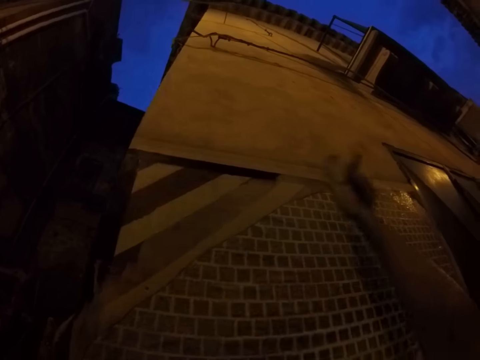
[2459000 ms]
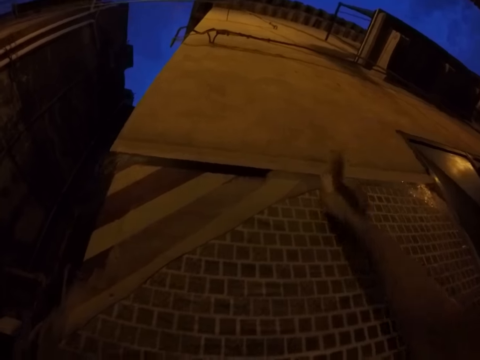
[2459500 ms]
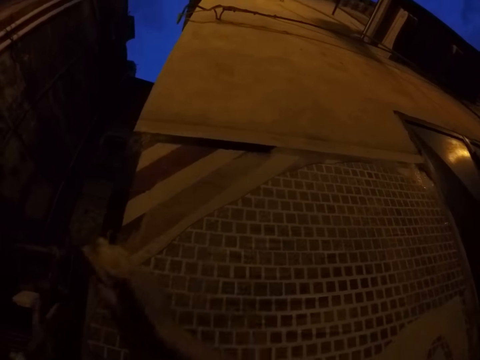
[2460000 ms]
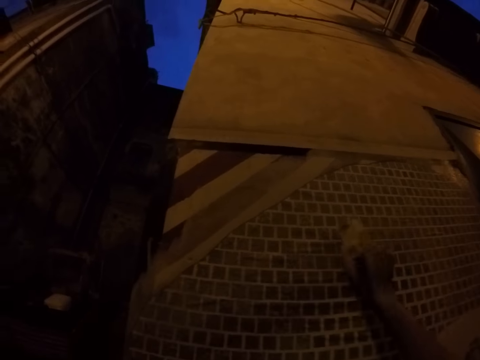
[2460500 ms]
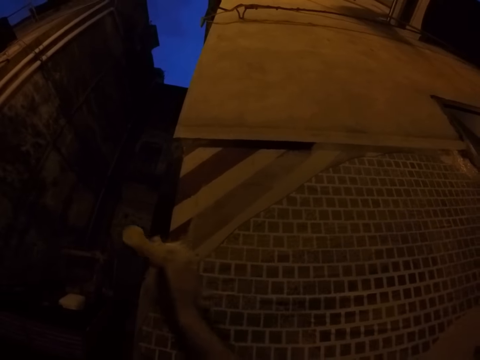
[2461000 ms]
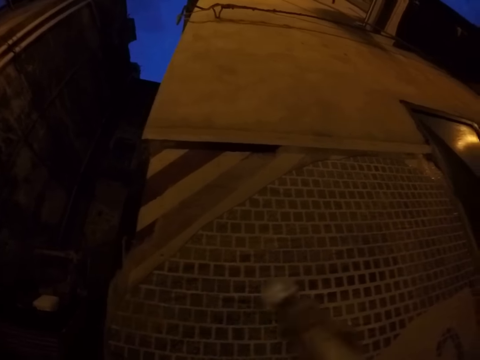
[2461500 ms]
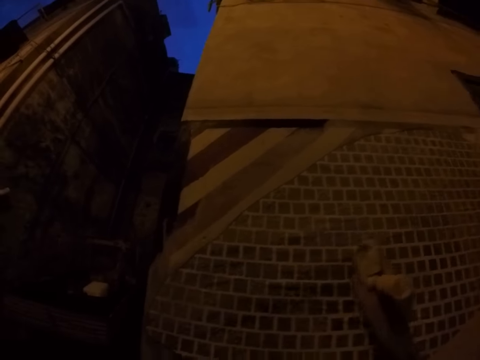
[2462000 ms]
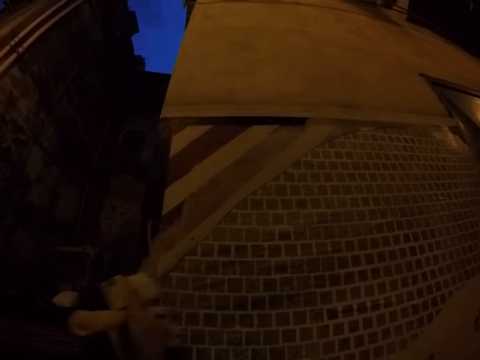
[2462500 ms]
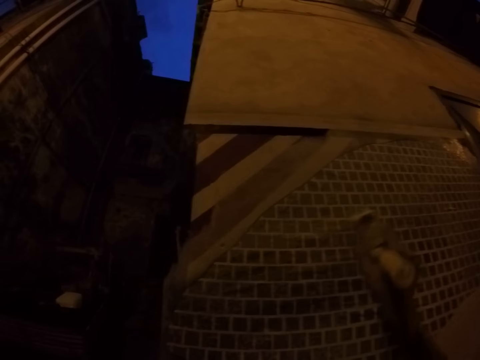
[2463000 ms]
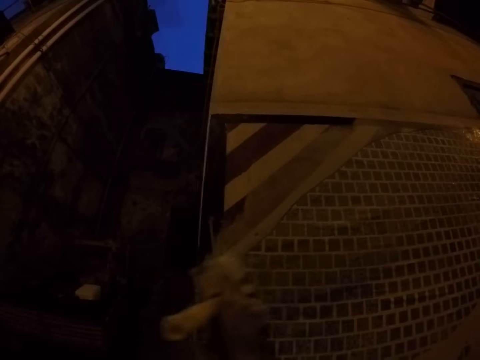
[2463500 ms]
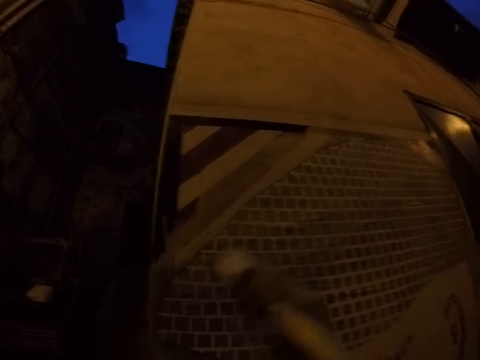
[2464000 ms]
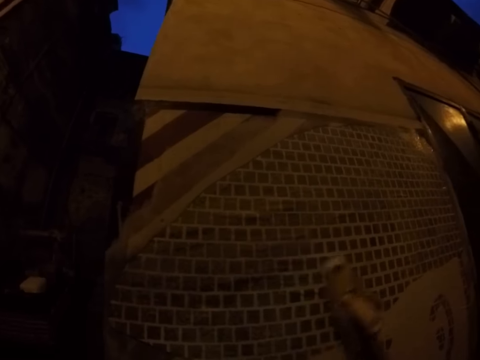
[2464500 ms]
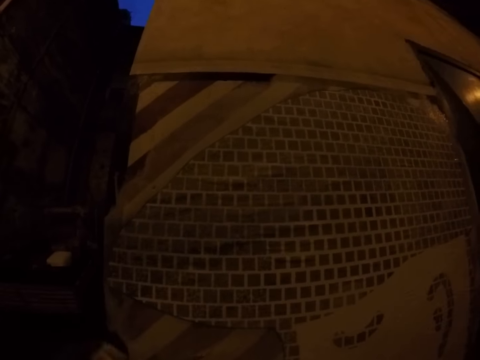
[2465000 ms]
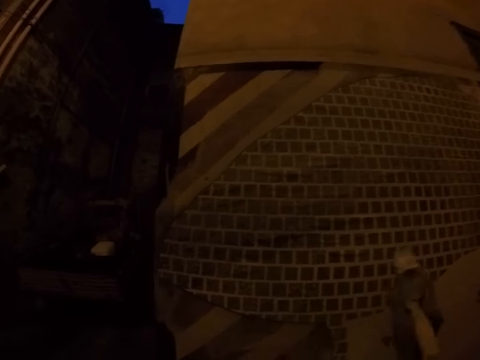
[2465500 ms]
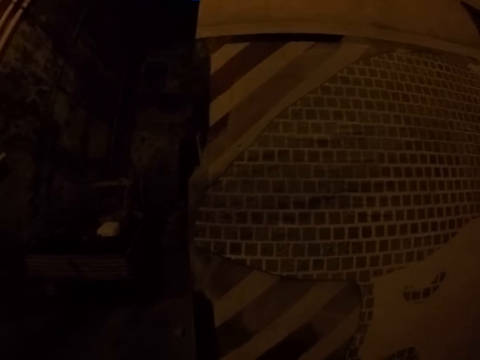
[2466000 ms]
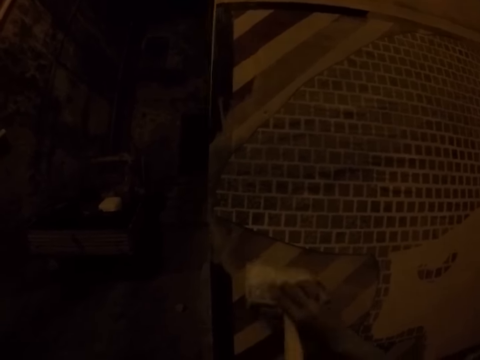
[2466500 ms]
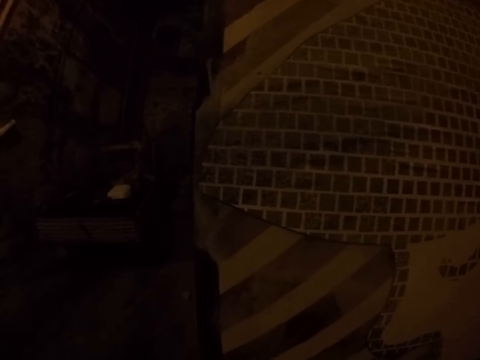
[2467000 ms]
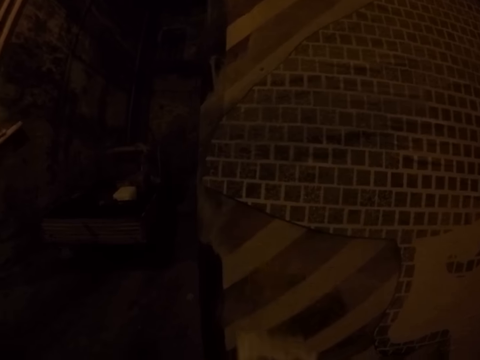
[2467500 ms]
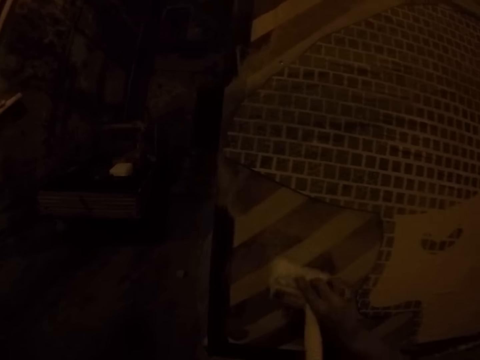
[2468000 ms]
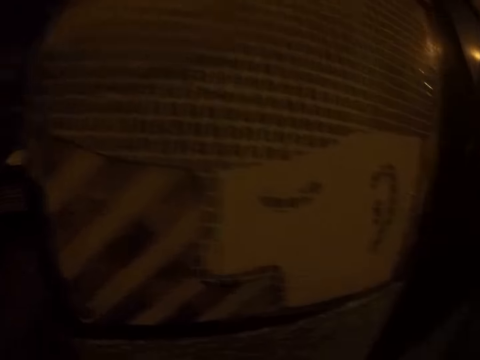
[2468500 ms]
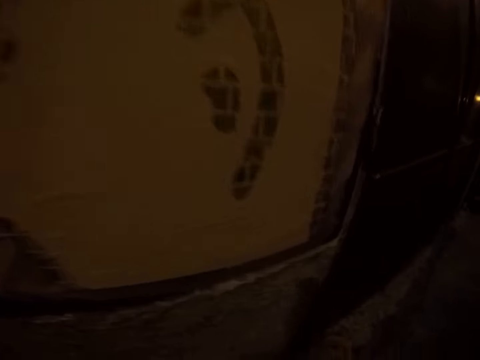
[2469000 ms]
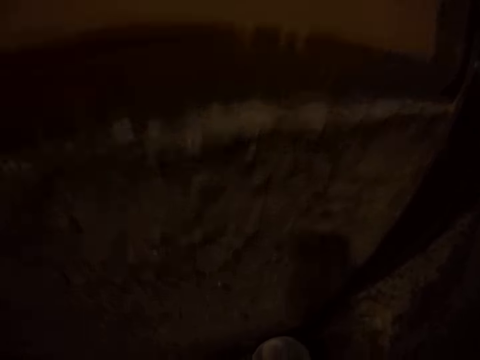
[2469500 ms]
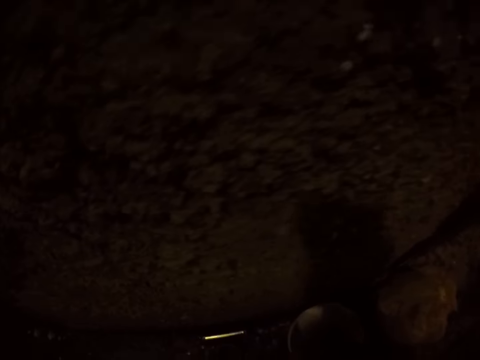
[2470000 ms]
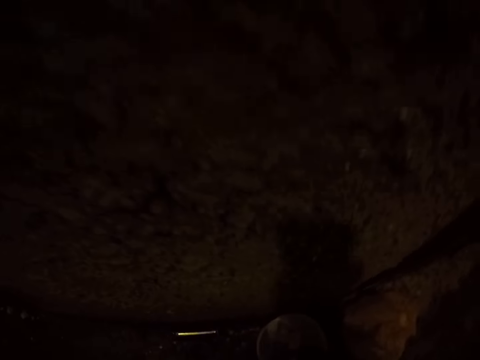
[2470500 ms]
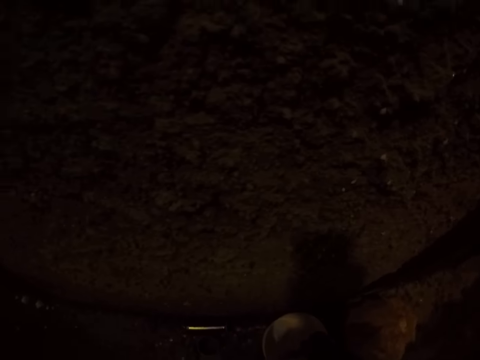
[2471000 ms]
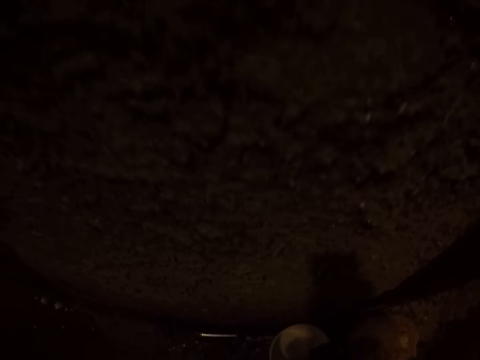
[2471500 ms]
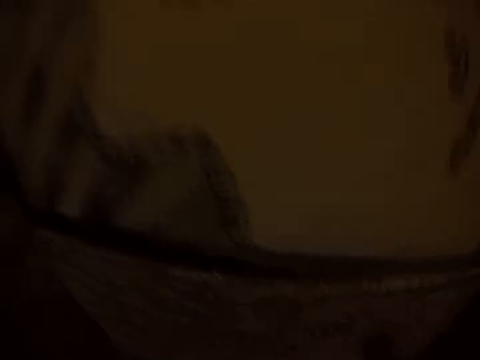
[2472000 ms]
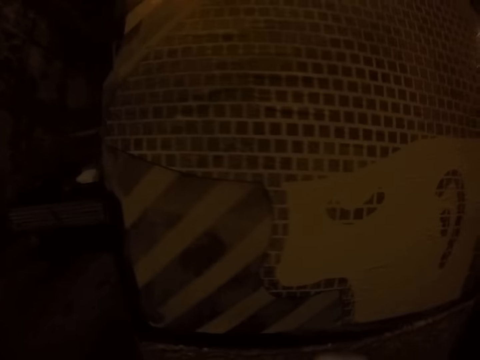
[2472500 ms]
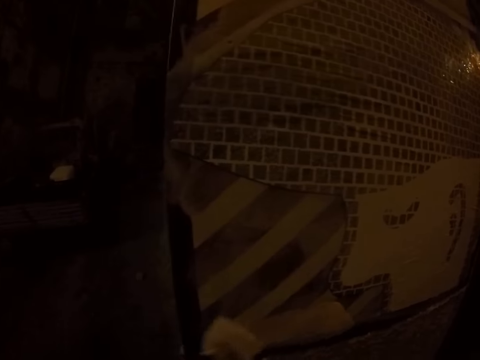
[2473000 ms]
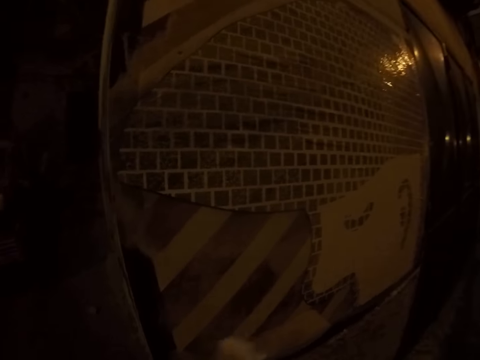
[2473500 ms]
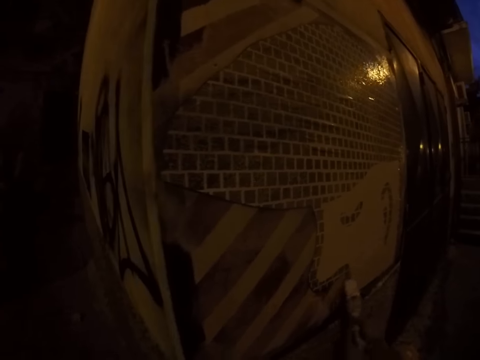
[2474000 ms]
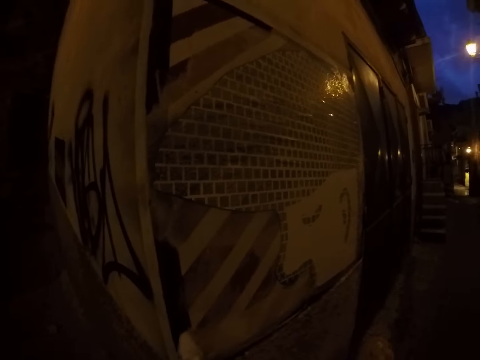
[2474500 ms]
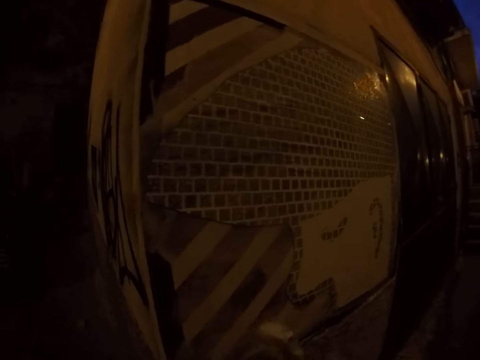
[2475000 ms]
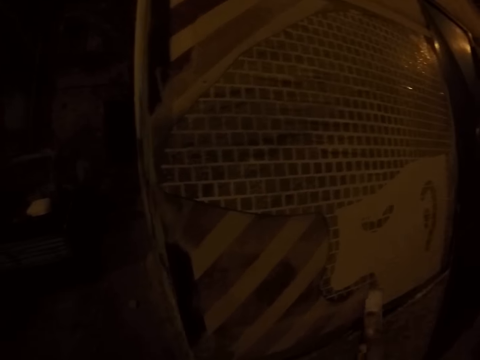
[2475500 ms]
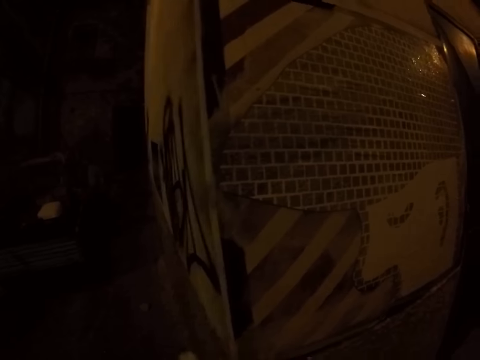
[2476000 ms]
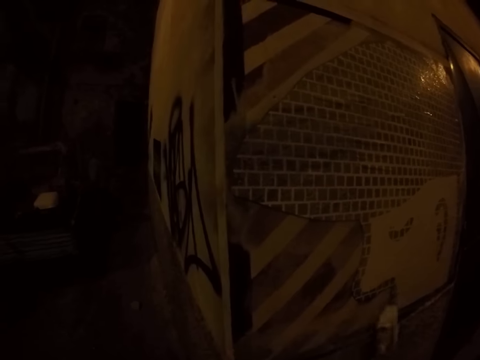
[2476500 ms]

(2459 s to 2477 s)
The camera wearer picks the paint. He dips the paintbrush in a paint container with his right hand. He paints the drawing on the wall with the paintbrush in his right hand.

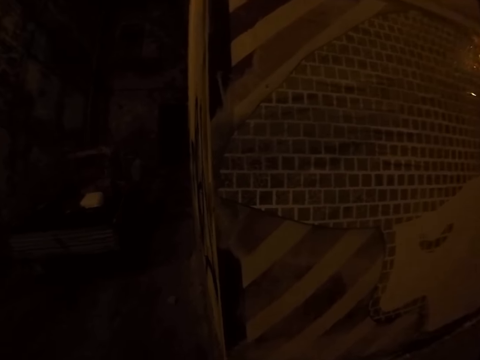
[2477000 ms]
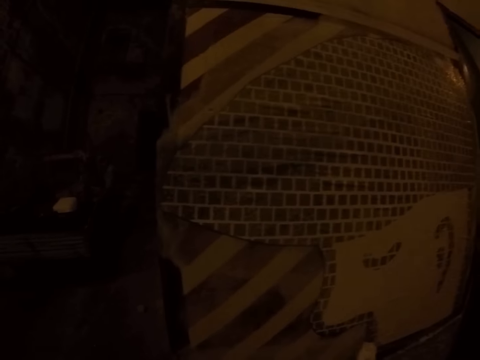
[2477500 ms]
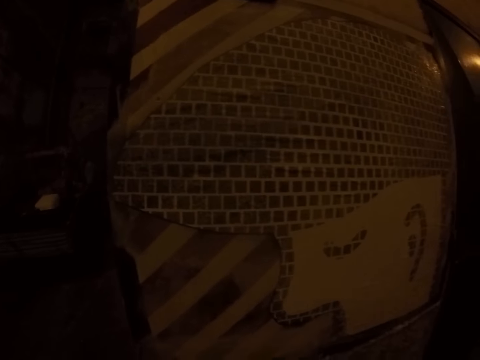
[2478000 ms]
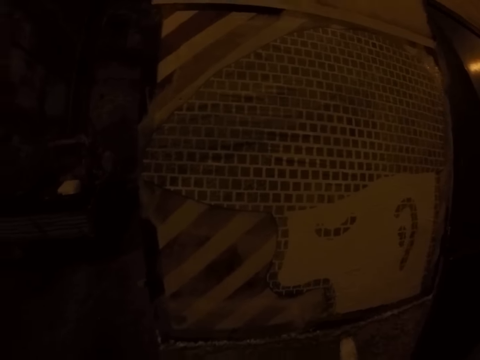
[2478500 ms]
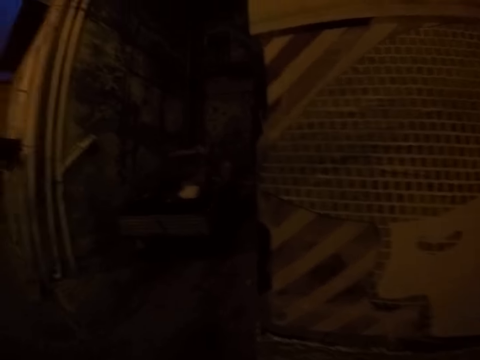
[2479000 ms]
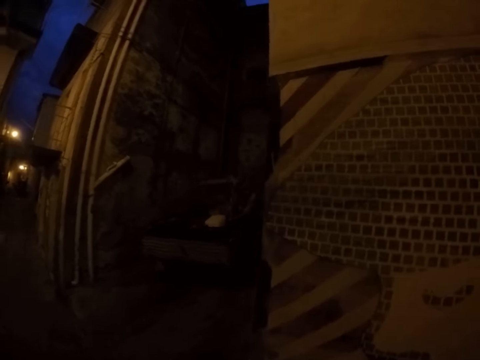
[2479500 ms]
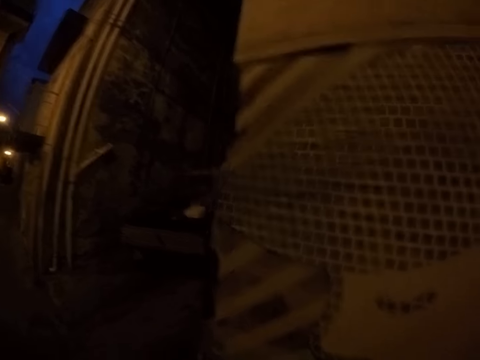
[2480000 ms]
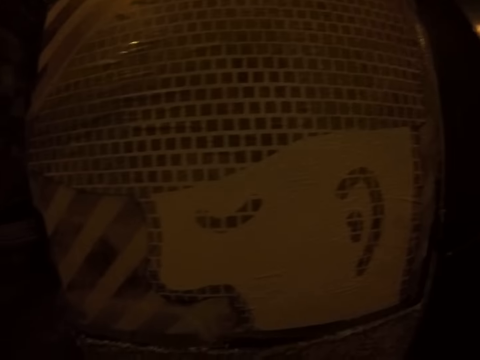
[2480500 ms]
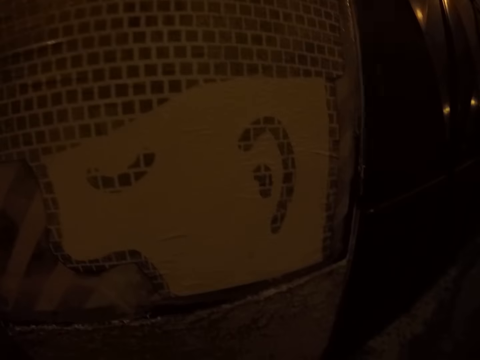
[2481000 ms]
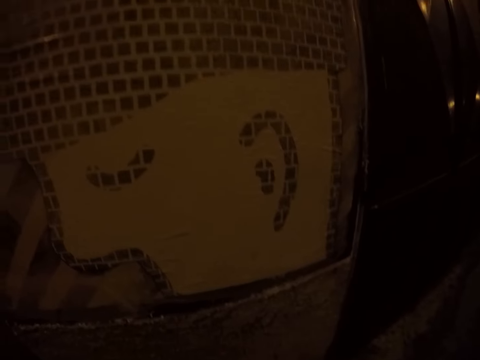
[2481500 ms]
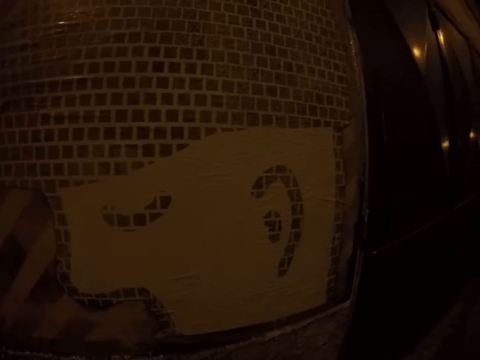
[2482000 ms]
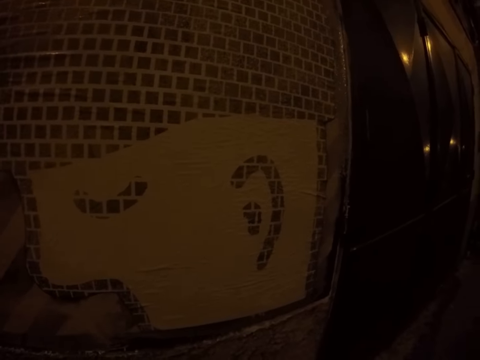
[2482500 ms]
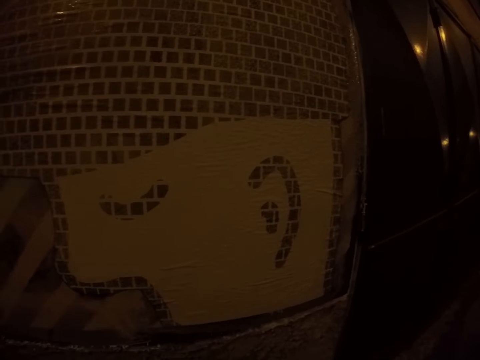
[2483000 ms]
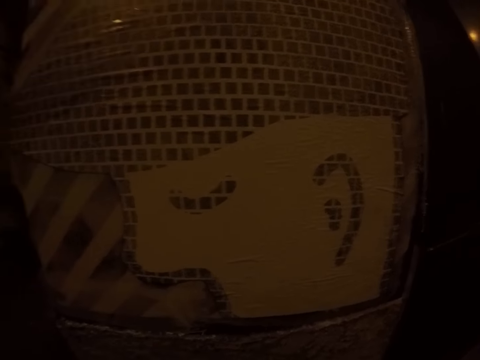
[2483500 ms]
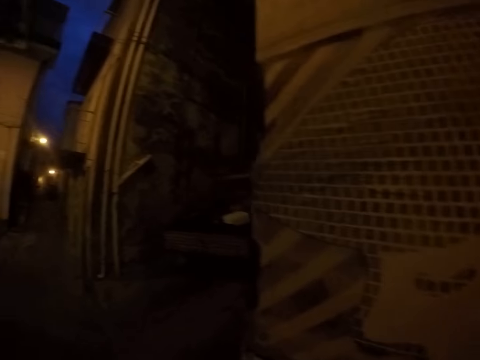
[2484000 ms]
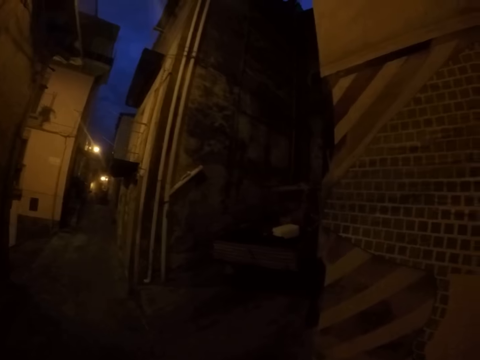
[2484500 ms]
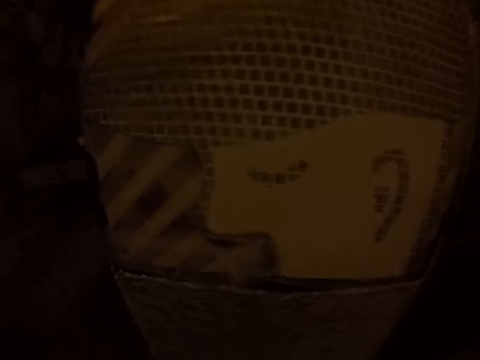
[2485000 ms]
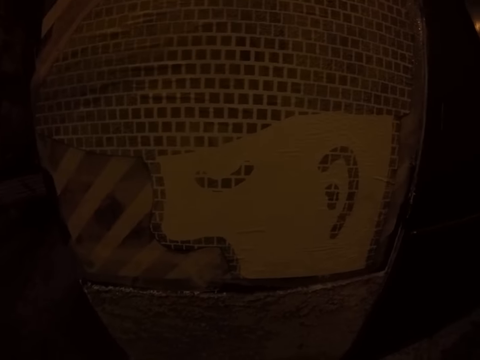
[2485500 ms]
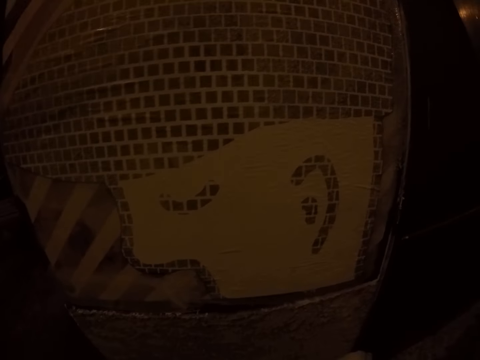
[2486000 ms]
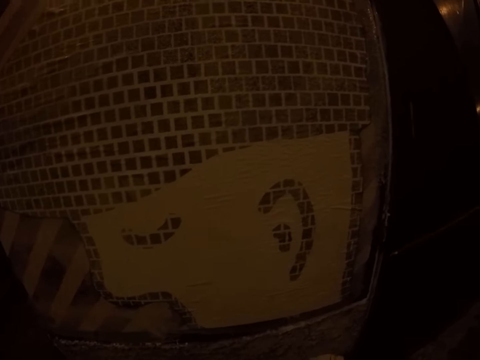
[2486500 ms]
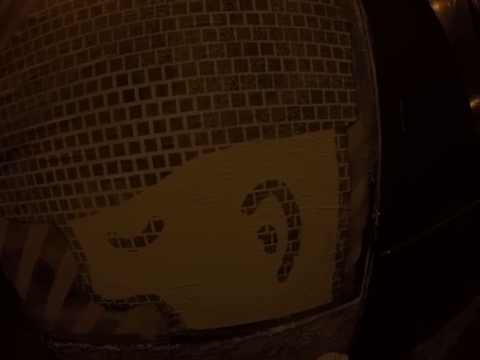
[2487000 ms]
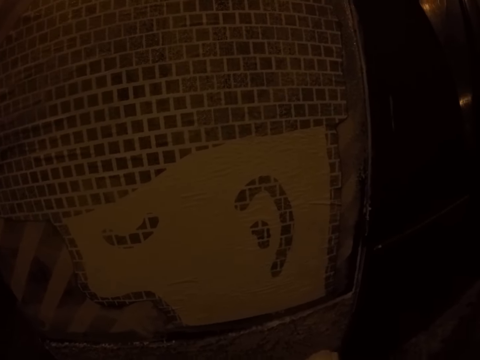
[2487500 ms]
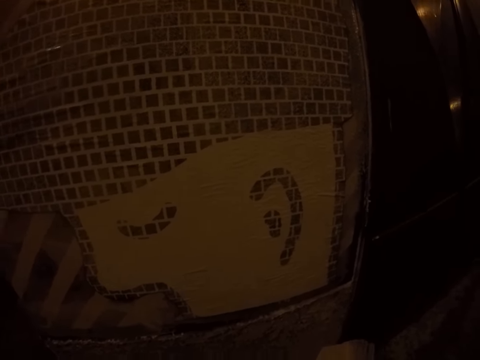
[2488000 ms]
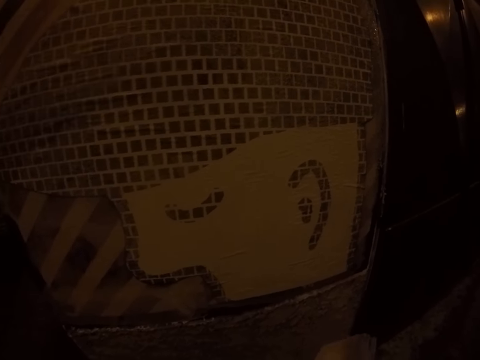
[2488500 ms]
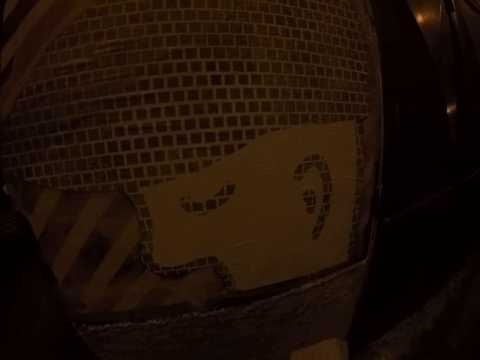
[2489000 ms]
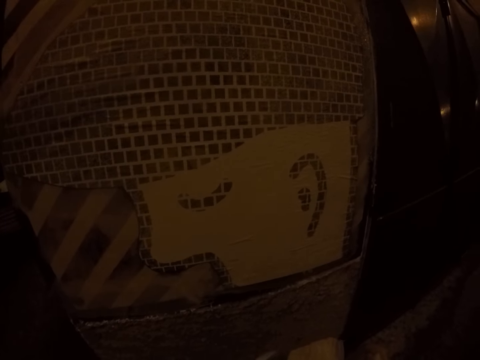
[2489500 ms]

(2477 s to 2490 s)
The camera wearer stares at the wall.
